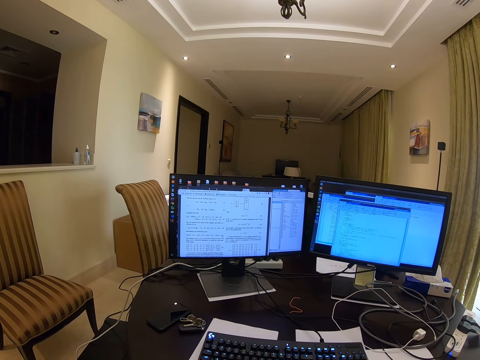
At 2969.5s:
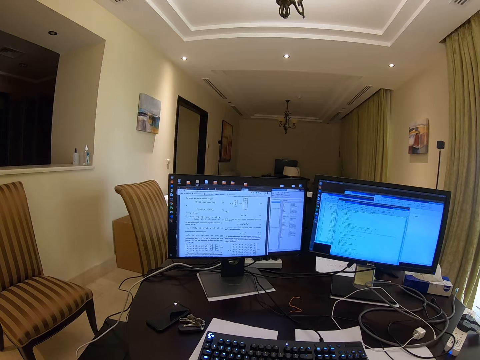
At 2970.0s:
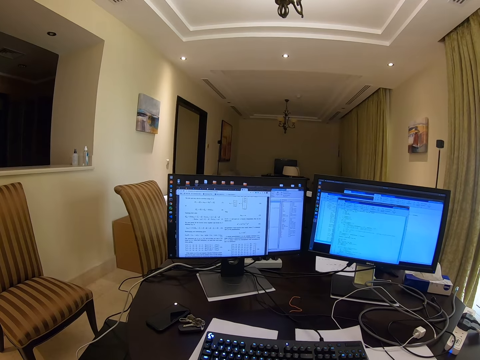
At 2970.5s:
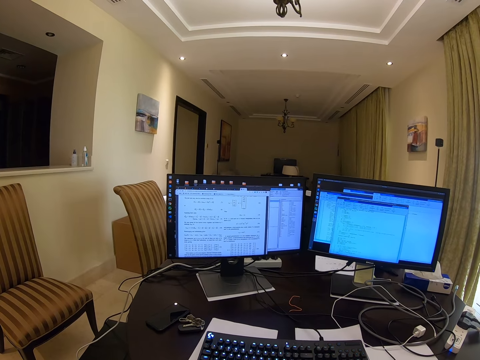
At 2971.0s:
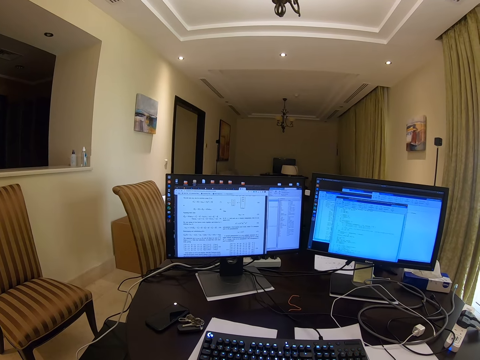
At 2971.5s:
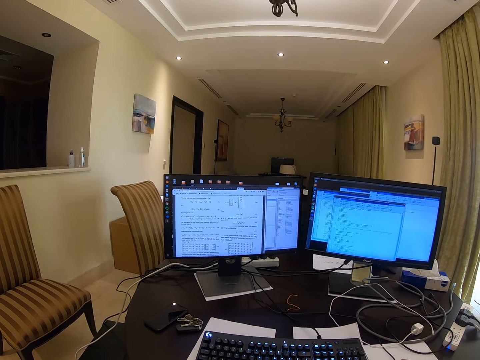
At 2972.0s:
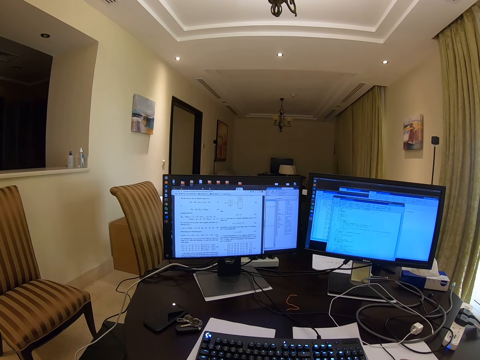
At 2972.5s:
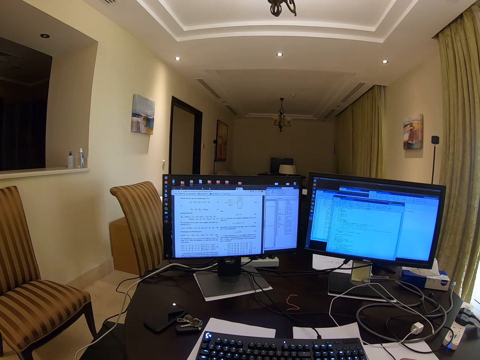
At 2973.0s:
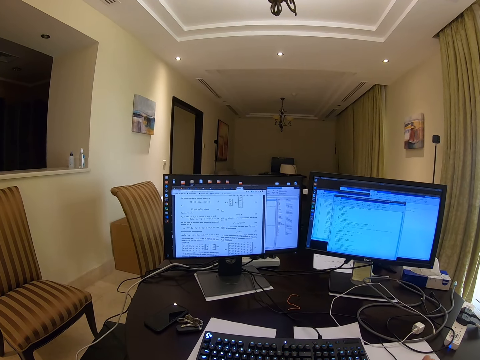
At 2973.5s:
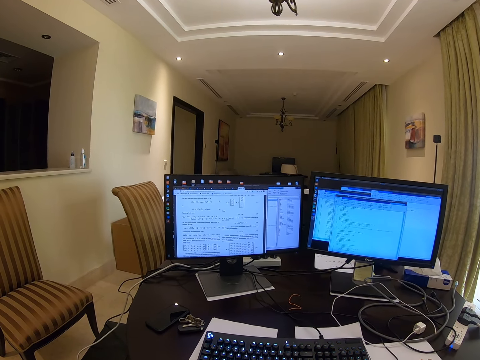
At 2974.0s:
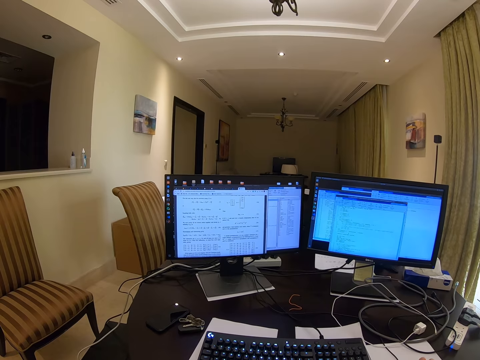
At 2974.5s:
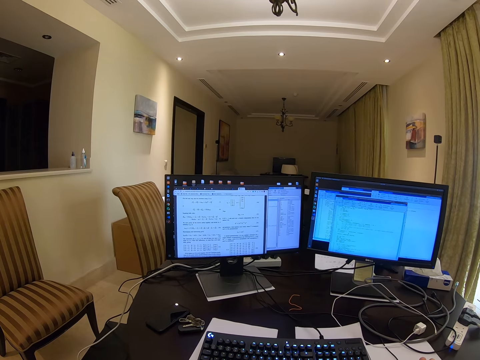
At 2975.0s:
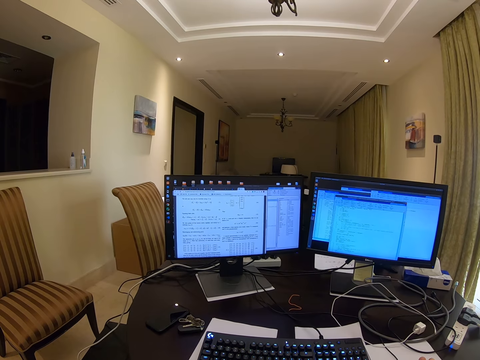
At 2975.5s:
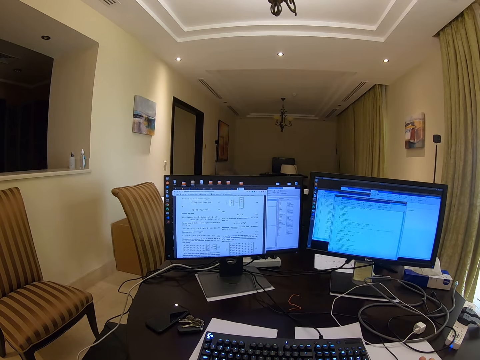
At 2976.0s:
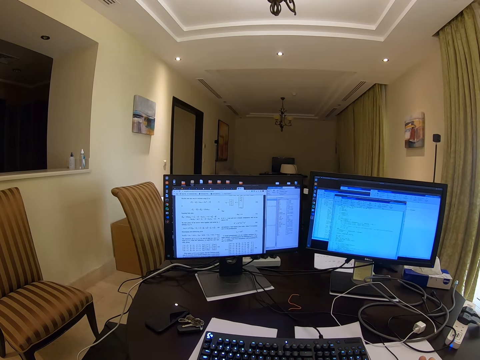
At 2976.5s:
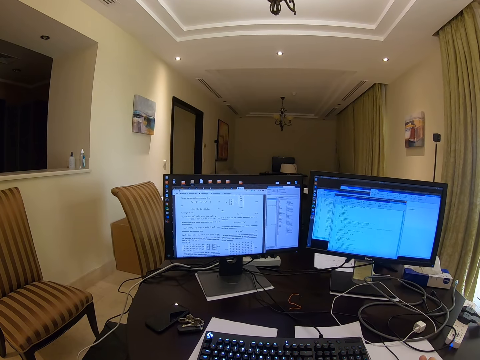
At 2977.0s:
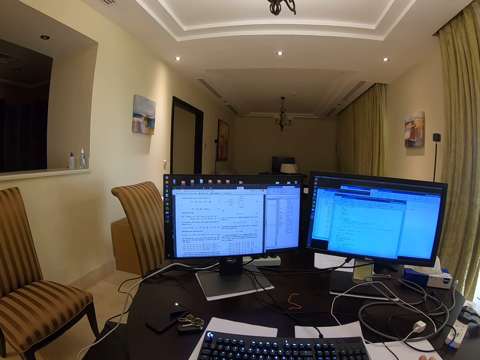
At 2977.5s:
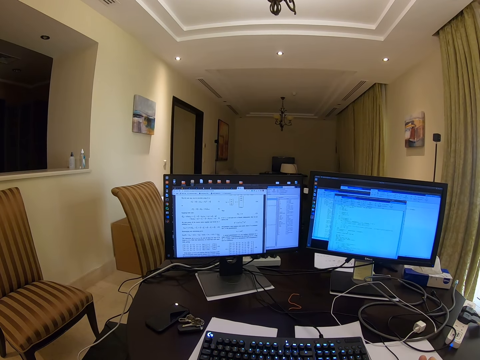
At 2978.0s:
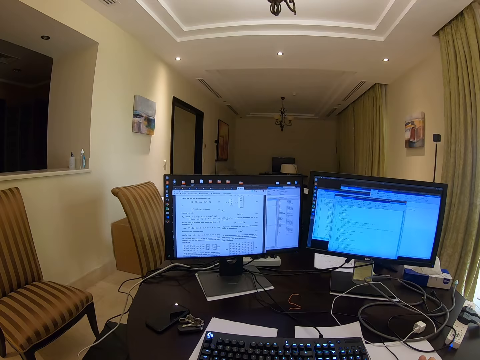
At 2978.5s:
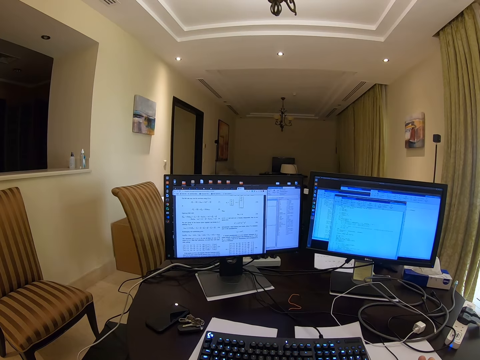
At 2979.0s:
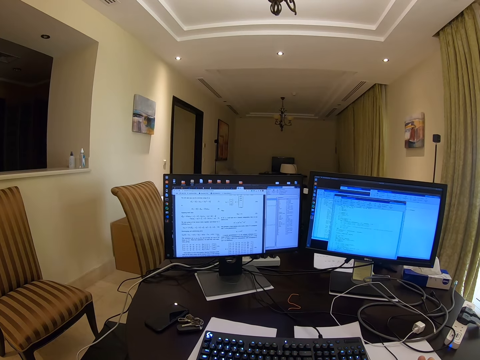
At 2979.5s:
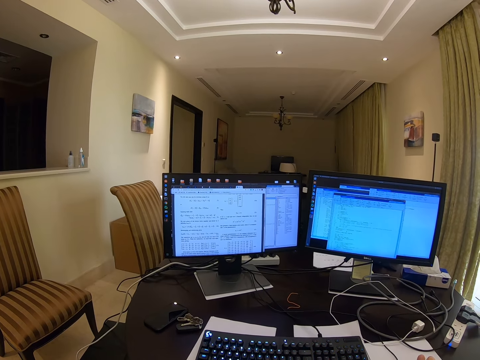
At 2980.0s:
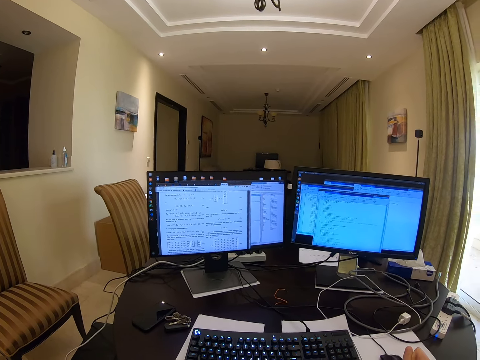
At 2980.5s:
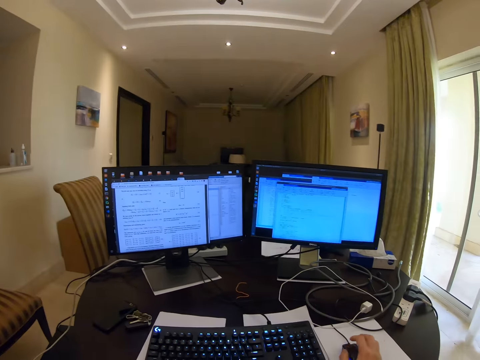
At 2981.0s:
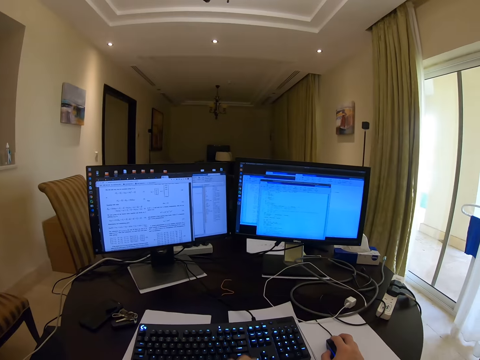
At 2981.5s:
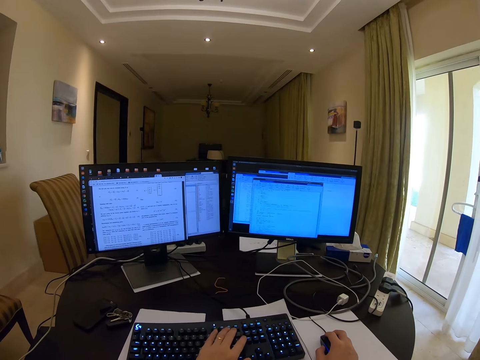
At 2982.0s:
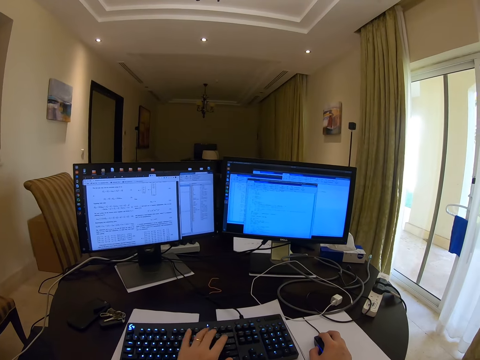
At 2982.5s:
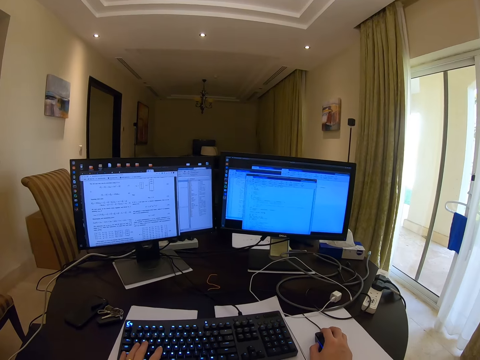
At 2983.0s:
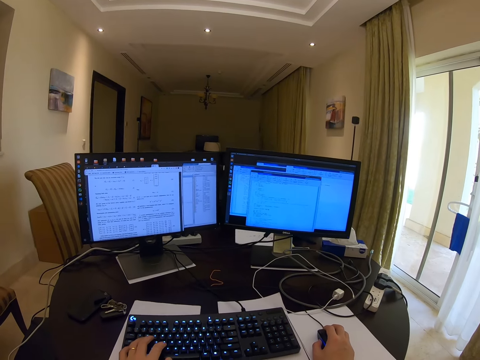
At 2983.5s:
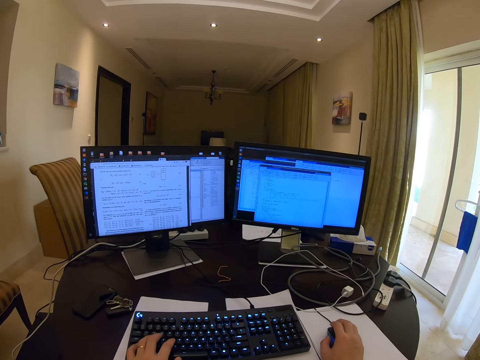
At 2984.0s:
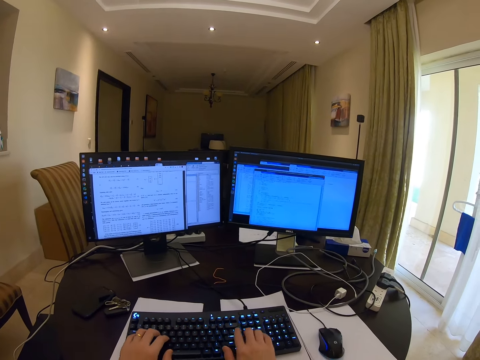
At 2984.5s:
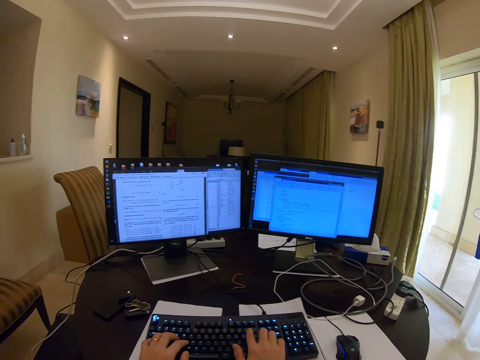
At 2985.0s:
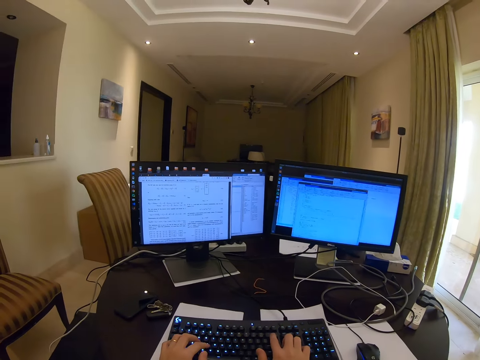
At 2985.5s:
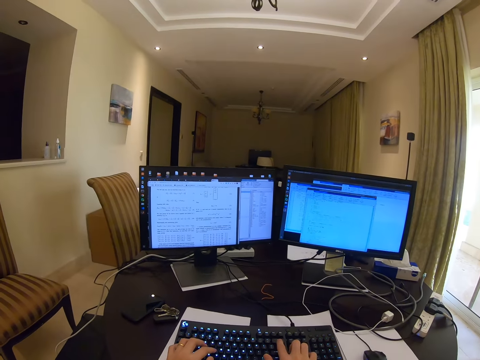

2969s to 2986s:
The camera wearer stops touching the mouse. They type on the keyboard. They control the mouse. They type on the keyboard.

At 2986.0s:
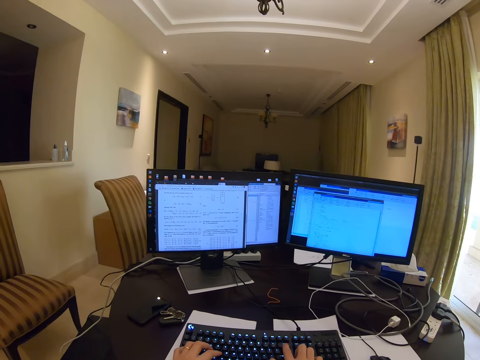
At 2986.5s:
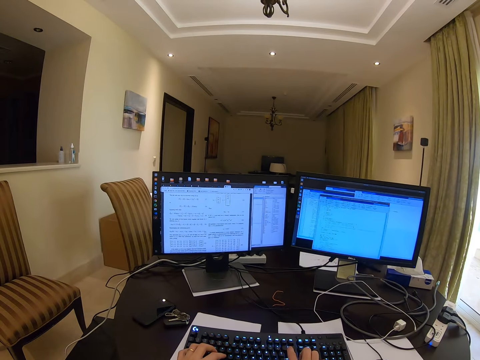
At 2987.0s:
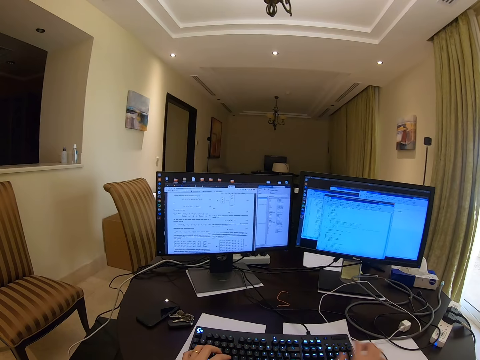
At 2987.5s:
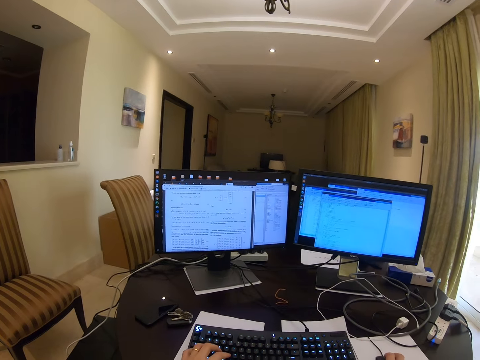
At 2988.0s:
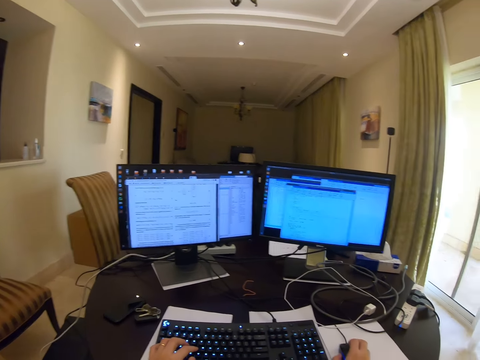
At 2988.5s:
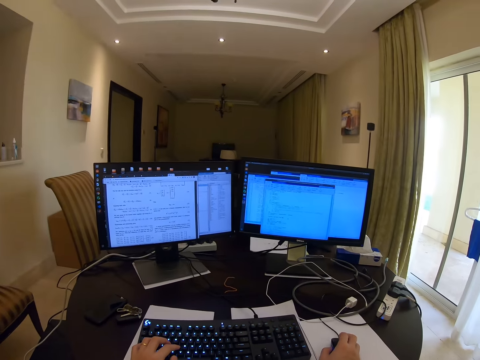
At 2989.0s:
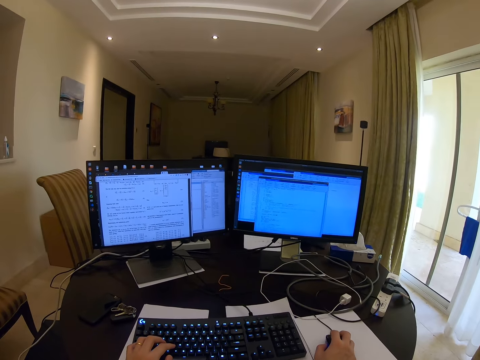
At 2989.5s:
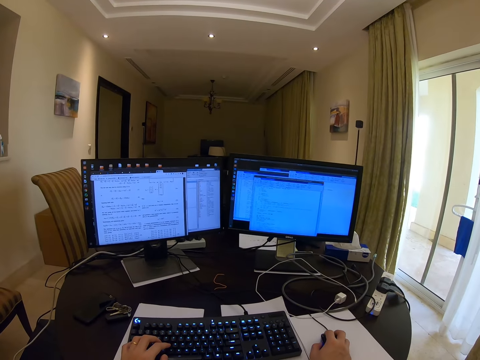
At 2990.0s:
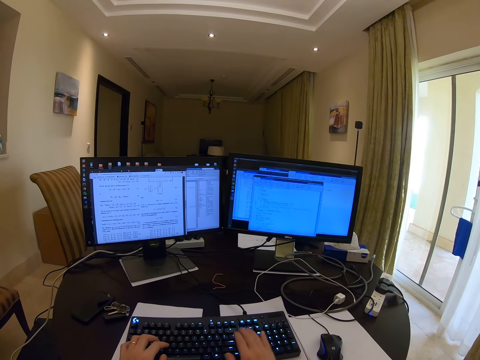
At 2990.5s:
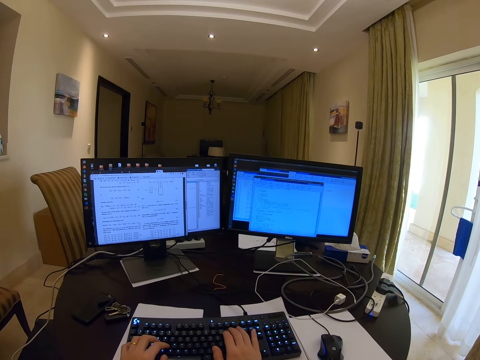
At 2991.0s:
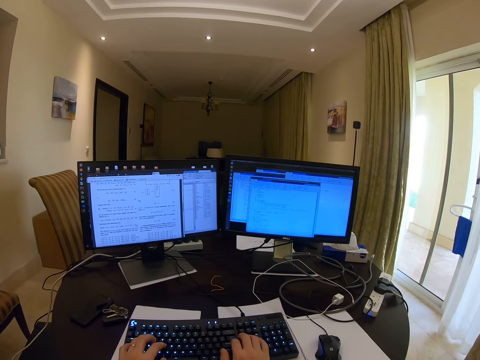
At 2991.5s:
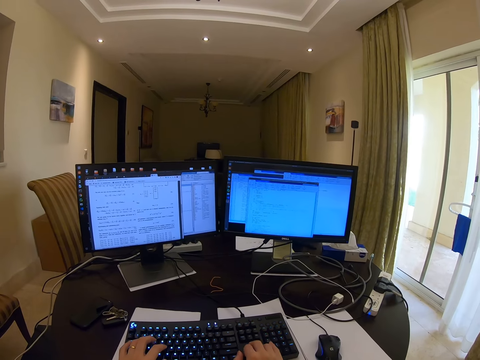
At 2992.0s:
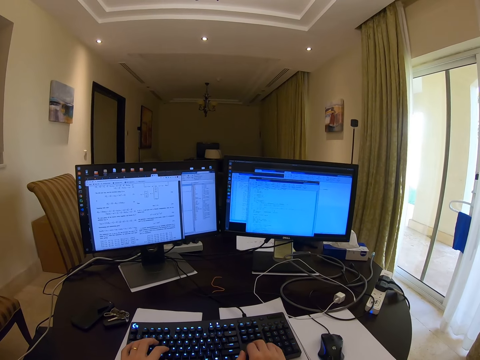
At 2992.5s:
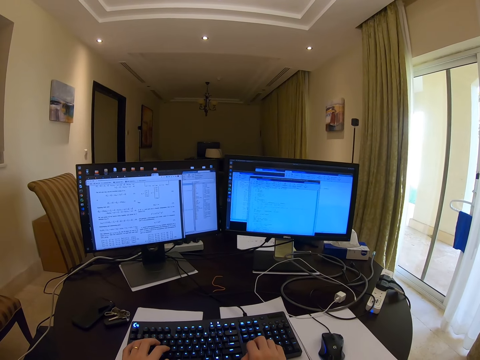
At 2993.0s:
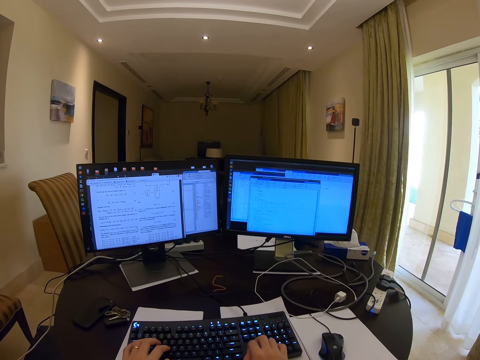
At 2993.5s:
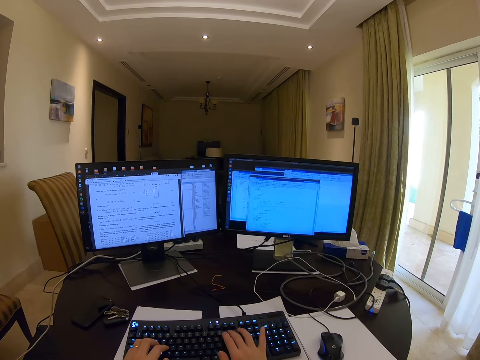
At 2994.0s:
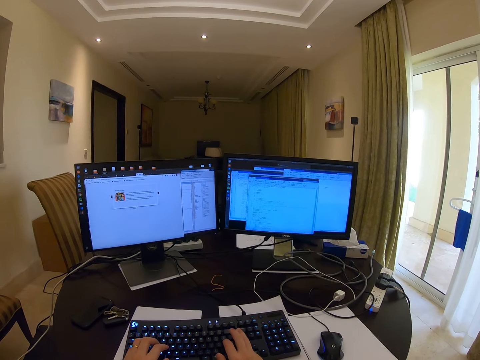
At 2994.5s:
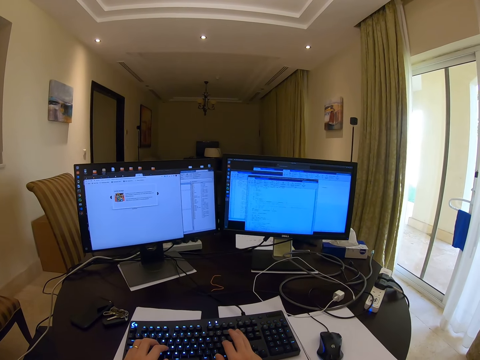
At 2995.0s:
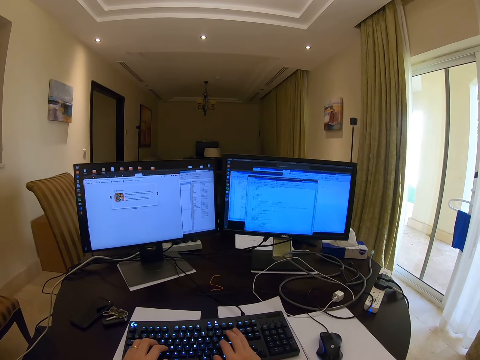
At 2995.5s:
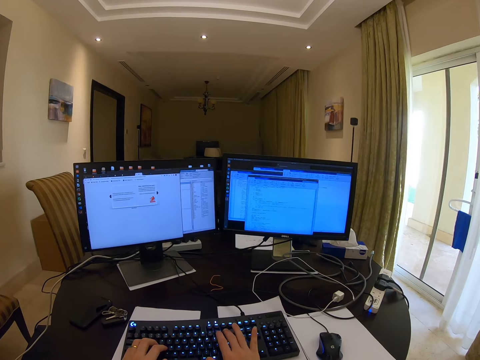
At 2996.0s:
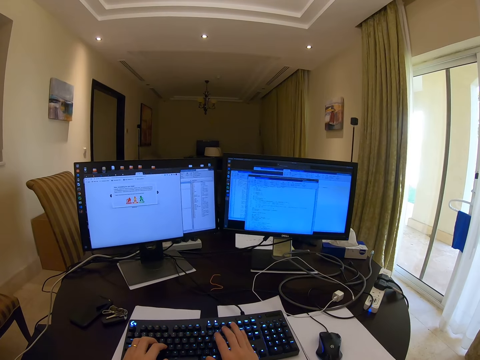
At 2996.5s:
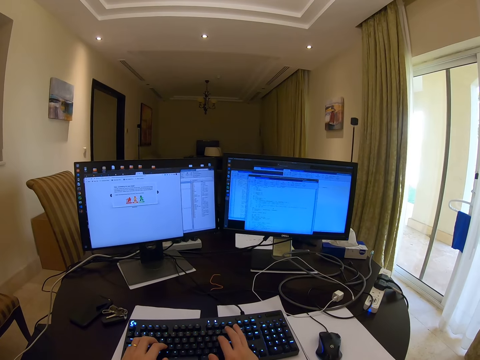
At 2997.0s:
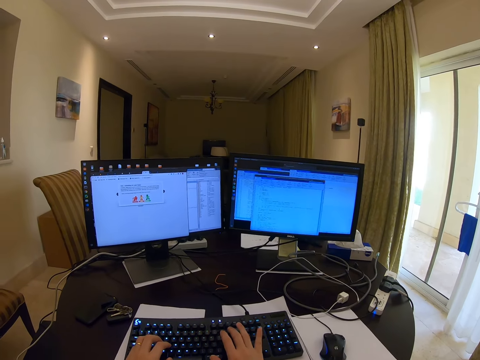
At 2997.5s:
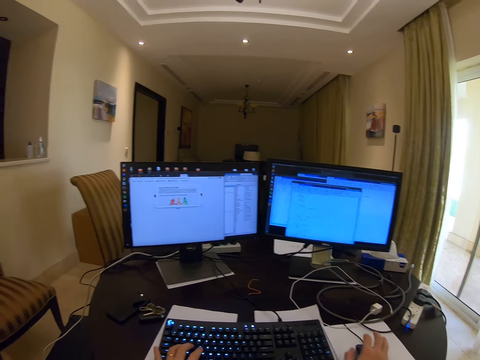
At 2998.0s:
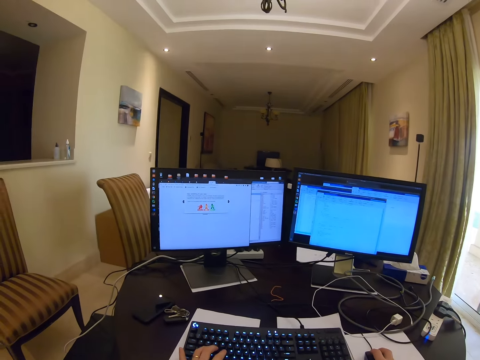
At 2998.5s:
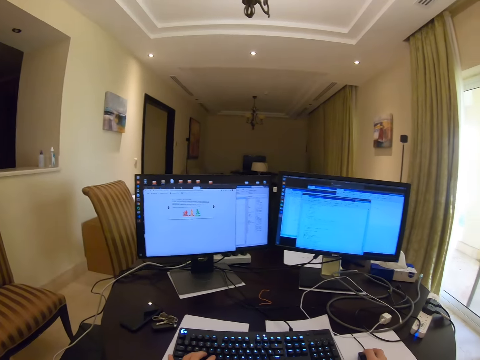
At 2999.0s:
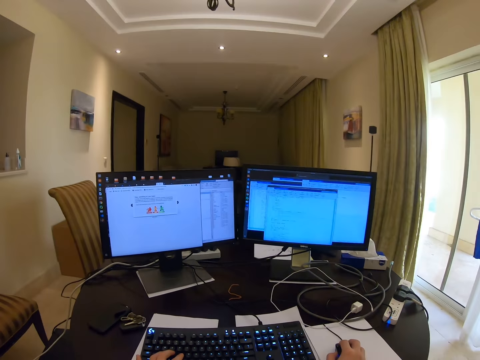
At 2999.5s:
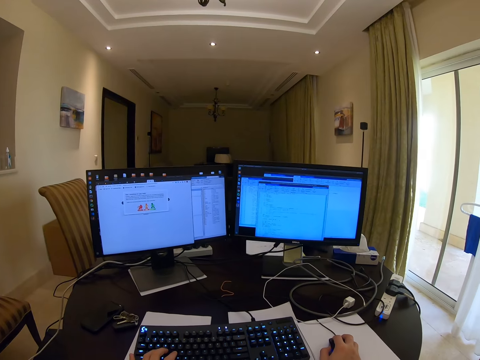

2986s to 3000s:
The camera wearer moves the mouse. They type on the keyboard, still scrolling with the mouse.
